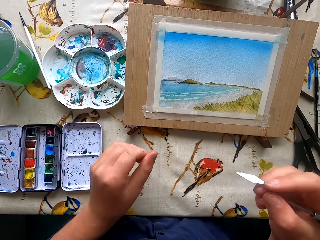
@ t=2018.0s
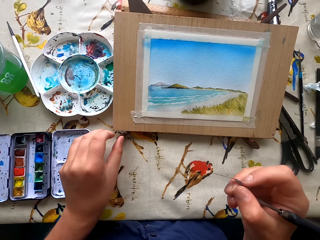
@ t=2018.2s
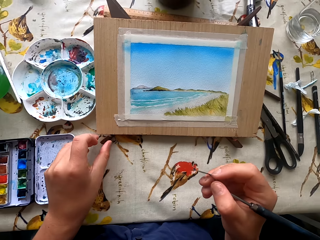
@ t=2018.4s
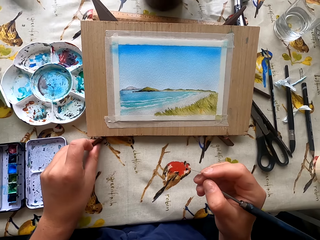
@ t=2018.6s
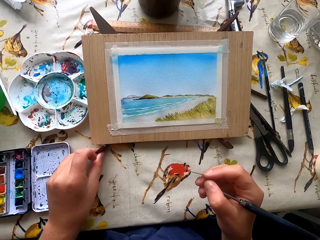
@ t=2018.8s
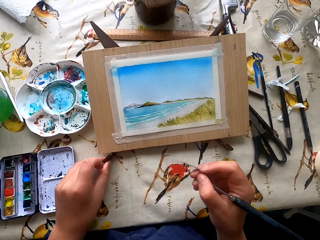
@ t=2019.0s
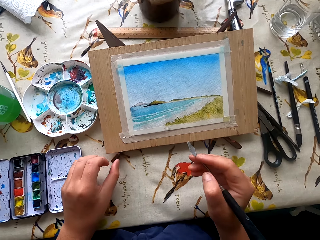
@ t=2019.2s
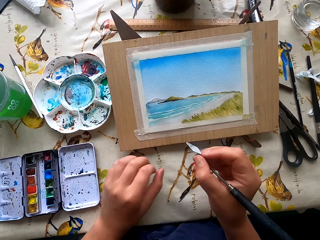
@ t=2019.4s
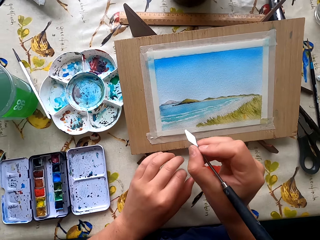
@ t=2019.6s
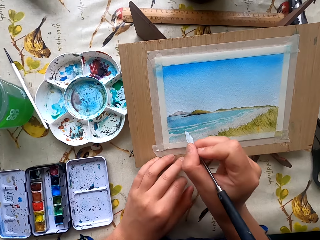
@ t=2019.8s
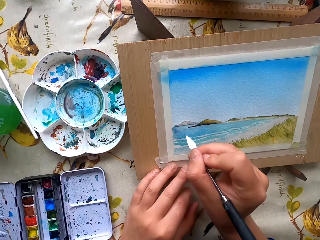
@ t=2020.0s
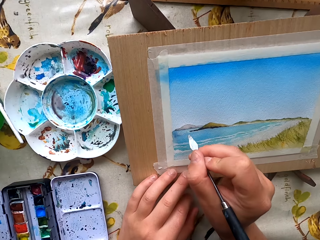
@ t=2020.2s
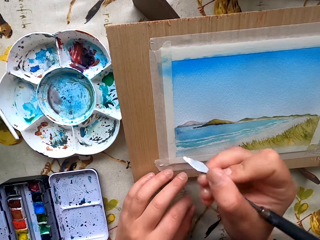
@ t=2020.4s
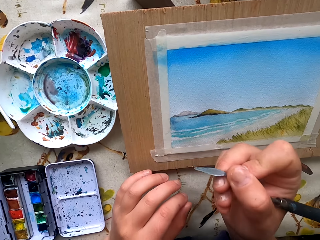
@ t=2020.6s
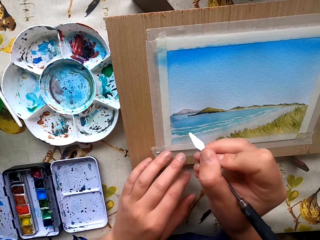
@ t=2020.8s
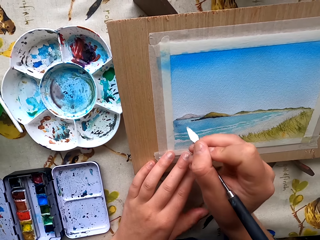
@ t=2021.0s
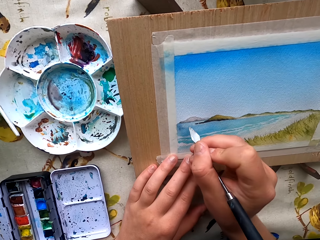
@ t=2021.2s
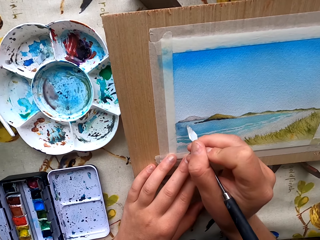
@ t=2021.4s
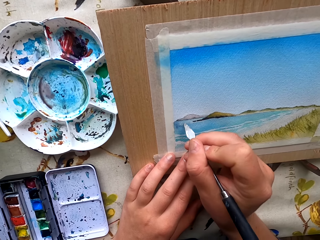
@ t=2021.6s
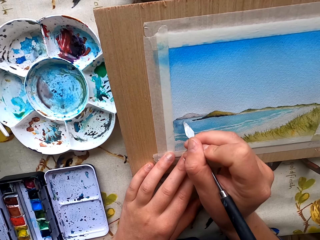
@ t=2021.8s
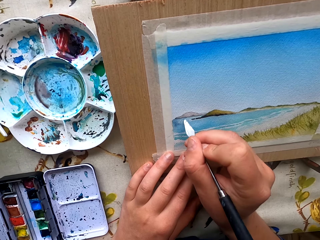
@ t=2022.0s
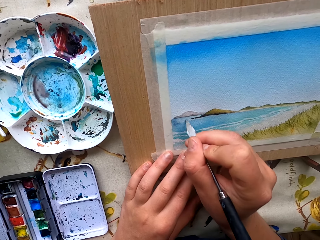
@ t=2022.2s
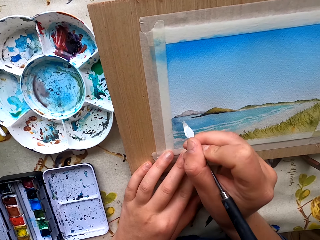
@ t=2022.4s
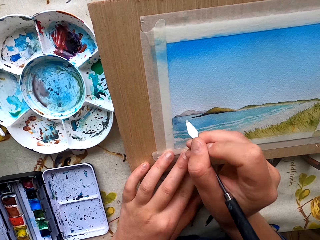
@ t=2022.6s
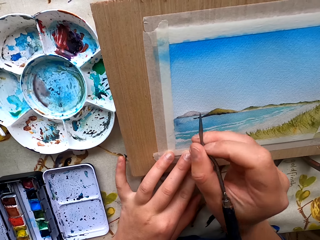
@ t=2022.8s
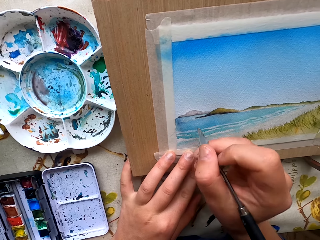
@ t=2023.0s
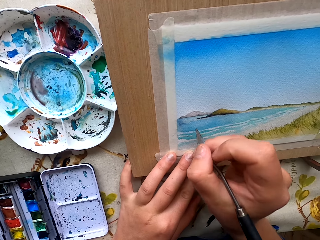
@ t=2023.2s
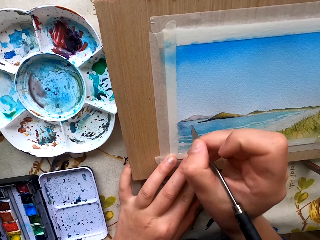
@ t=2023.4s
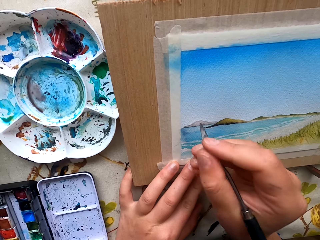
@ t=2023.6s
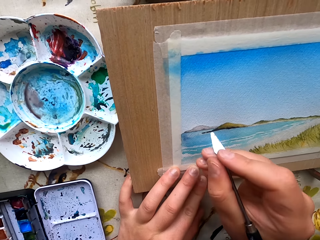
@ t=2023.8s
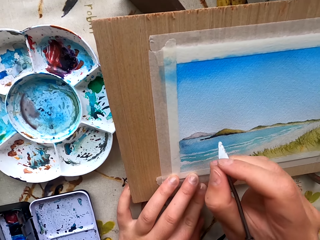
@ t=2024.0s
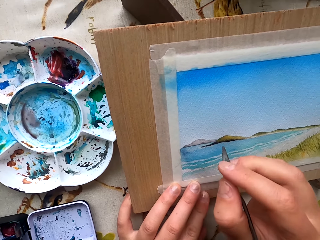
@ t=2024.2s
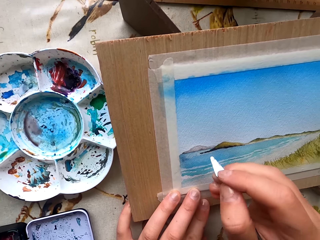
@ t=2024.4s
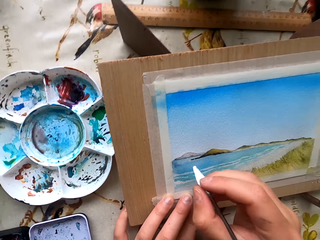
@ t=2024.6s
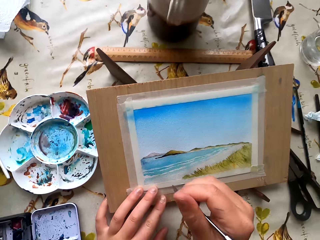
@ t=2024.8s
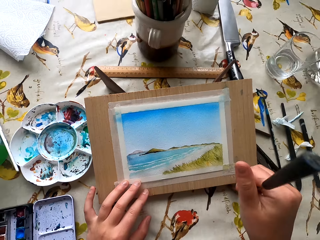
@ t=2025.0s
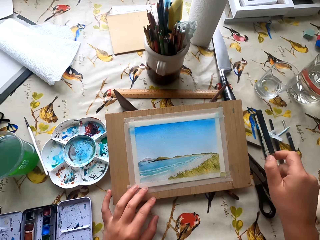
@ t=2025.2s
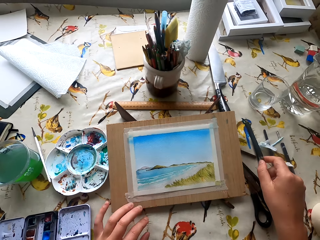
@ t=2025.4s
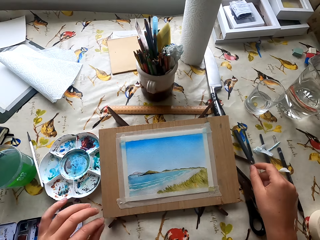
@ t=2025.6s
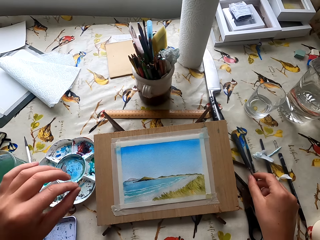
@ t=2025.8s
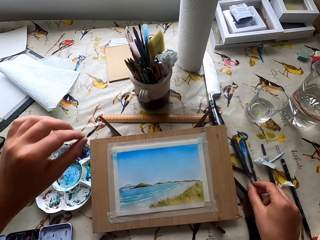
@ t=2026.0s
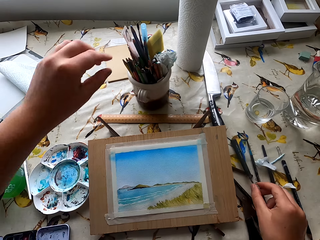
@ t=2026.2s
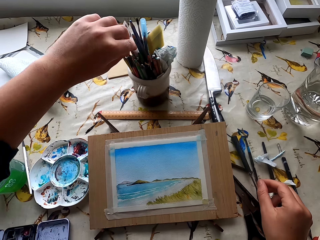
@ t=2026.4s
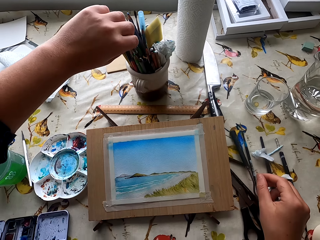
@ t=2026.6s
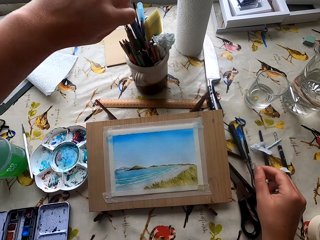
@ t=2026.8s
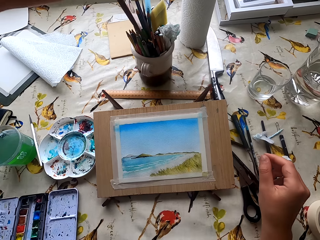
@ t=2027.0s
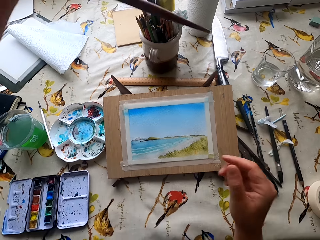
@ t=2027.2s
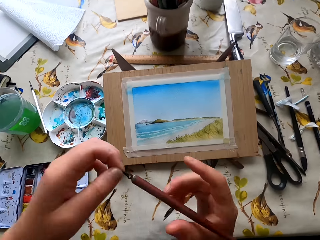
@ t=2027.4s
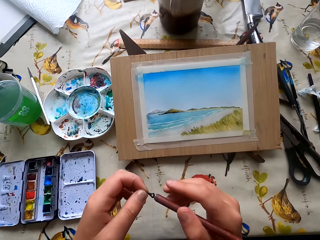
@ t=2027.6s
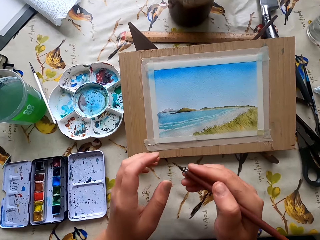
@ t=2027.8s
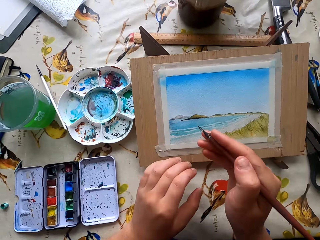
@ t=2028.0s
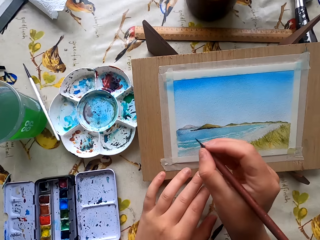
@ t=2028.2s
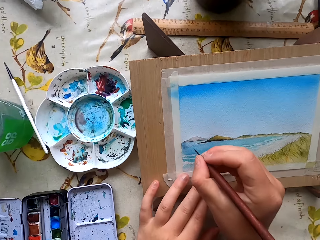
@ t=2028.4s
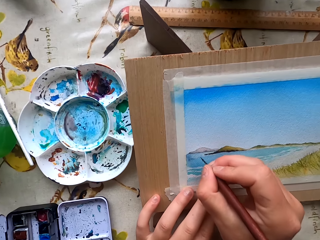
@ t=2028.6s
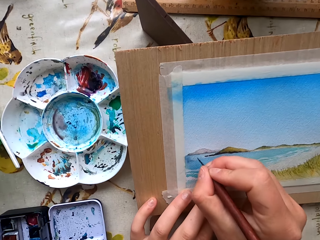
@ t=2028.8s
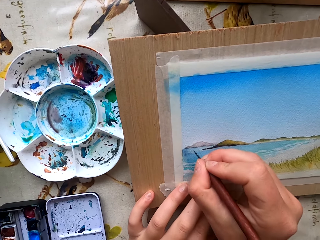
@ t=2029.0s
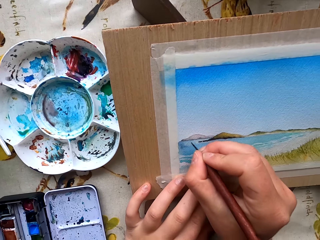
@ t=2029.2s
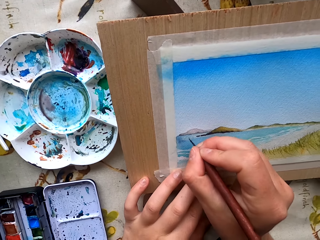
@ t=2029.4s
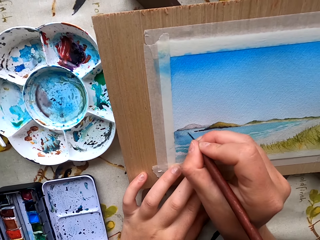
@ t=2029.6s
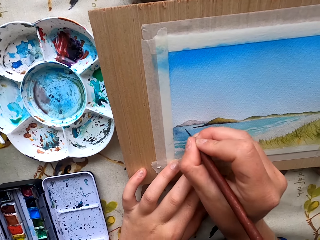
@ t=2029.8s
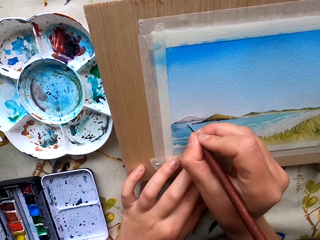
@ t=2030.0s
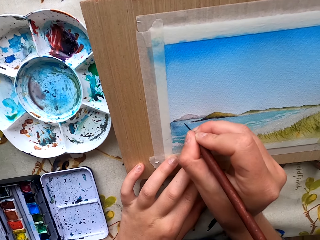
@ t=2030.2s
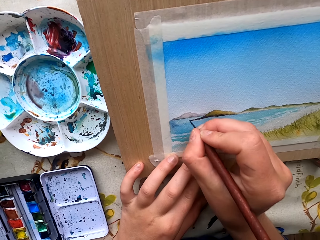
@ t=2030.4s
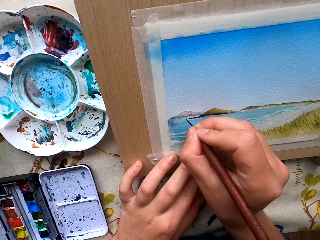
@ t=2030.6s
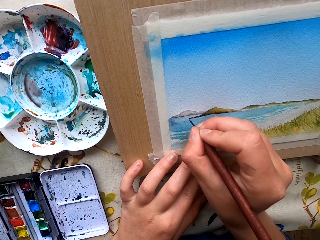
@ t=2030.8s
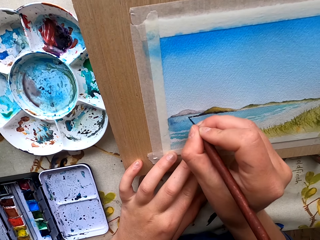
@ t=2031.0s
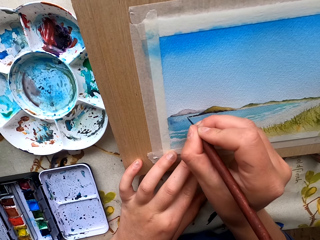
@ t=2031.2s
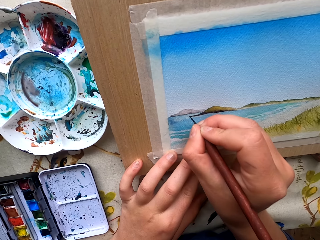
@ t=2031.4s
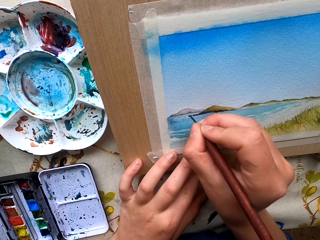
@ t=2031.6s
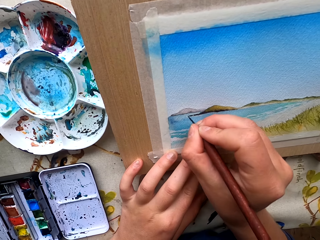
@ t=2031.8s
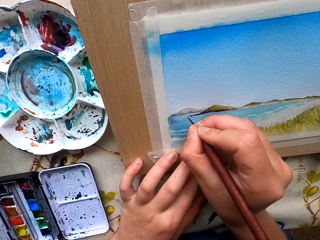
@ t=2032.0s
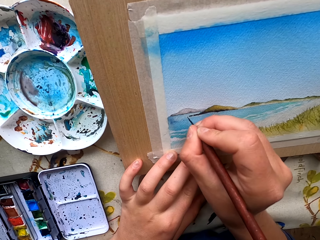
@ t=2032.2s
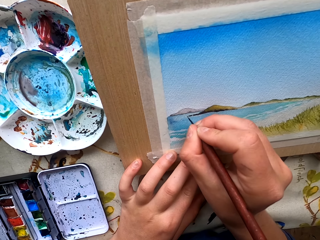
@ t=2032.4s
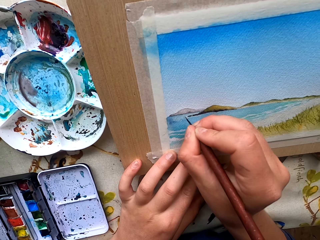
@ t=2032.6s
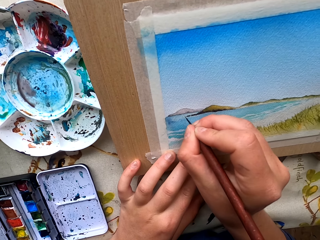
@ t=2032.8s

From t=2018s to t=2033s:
The camera wearer adjusts the painting. They drag the décor on top of the table. They scrape the picture with a paint scraper. They draw with something. They put the paint scraper on the table. They take the paint scraper from the container. They draw with something. They scrape the picture with the paint scraper.

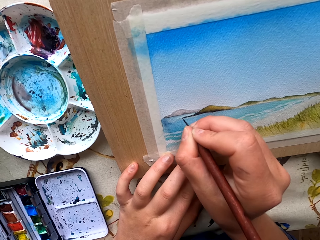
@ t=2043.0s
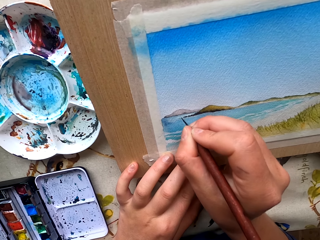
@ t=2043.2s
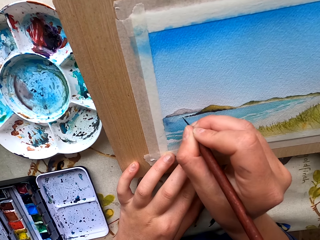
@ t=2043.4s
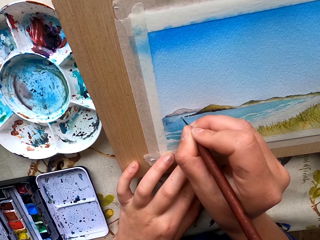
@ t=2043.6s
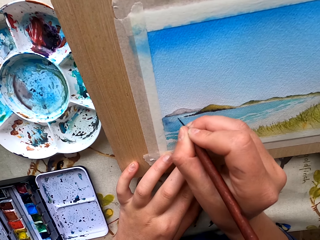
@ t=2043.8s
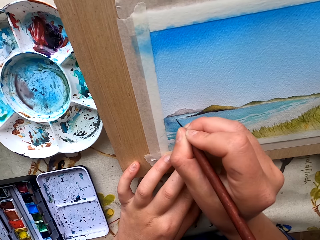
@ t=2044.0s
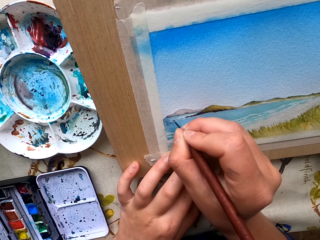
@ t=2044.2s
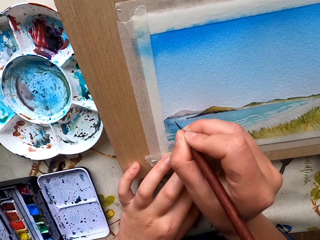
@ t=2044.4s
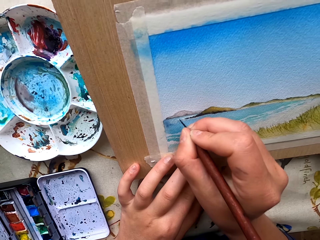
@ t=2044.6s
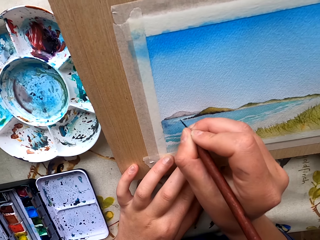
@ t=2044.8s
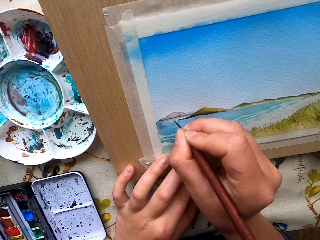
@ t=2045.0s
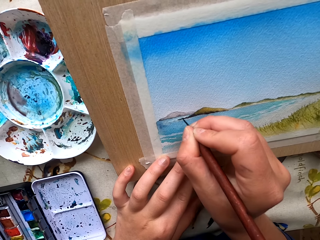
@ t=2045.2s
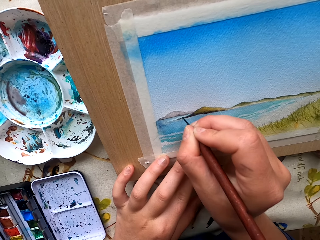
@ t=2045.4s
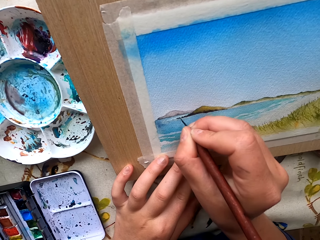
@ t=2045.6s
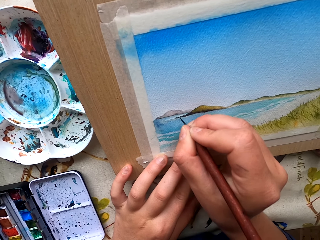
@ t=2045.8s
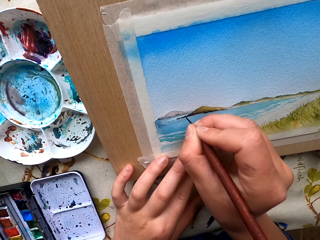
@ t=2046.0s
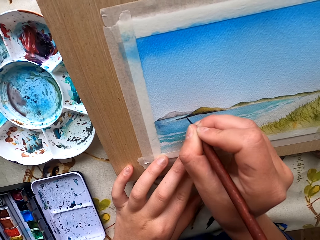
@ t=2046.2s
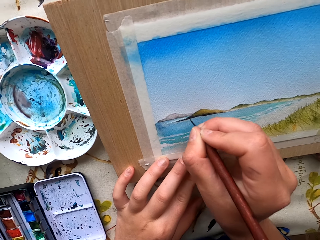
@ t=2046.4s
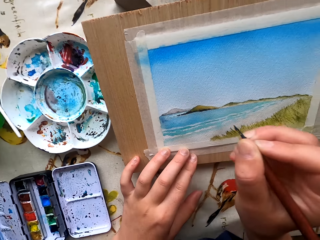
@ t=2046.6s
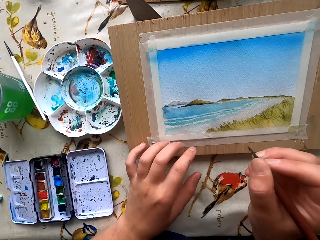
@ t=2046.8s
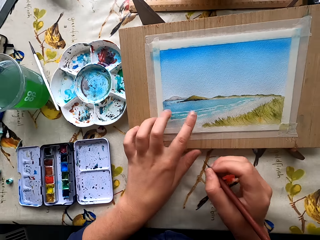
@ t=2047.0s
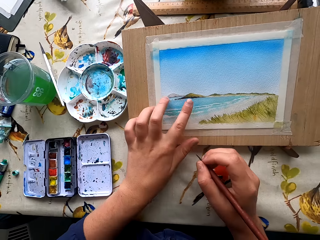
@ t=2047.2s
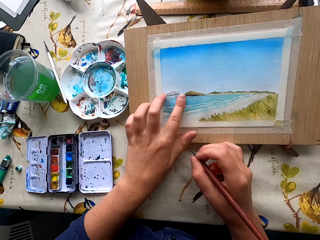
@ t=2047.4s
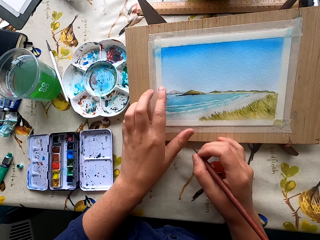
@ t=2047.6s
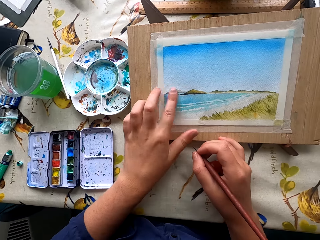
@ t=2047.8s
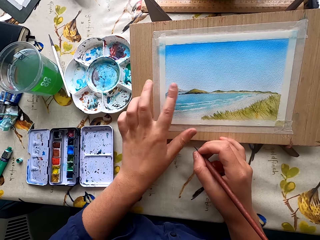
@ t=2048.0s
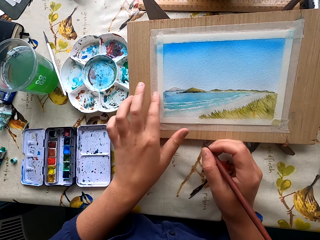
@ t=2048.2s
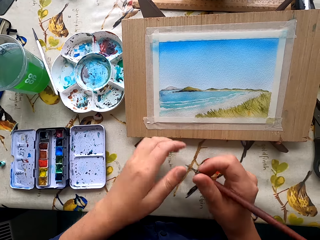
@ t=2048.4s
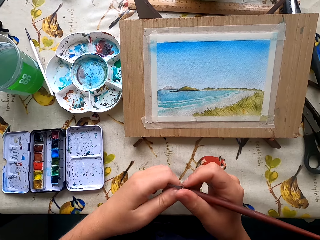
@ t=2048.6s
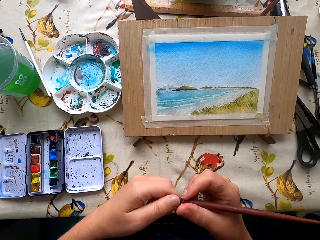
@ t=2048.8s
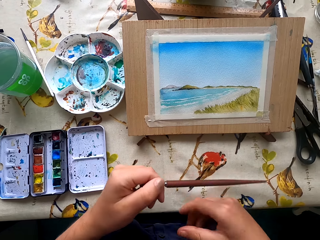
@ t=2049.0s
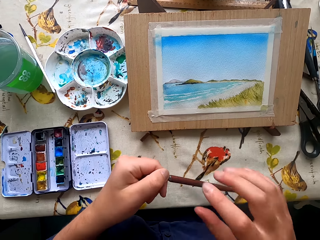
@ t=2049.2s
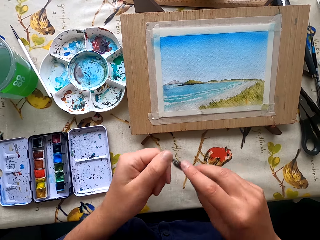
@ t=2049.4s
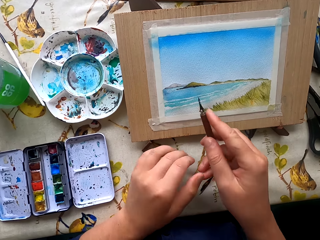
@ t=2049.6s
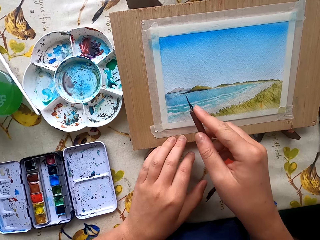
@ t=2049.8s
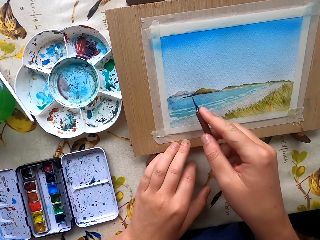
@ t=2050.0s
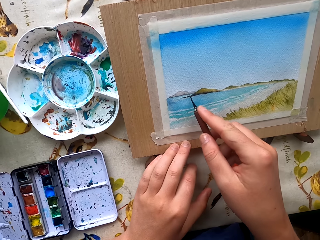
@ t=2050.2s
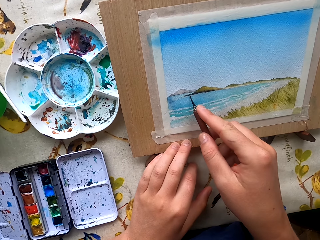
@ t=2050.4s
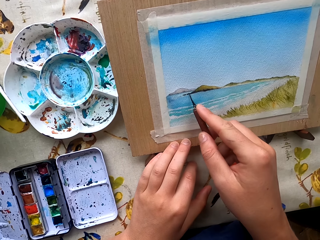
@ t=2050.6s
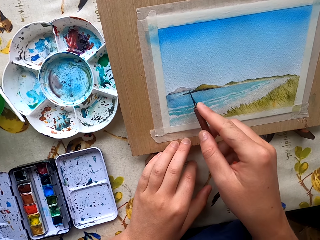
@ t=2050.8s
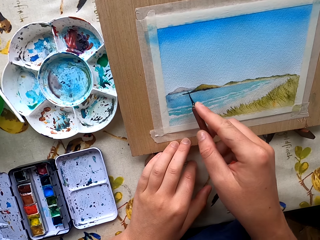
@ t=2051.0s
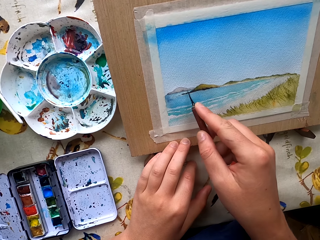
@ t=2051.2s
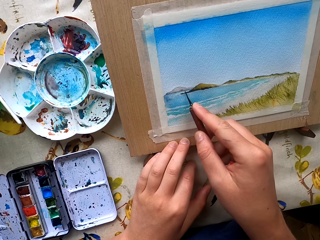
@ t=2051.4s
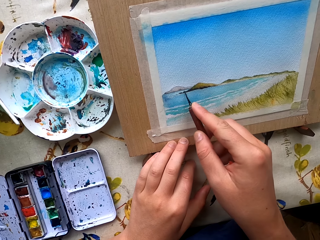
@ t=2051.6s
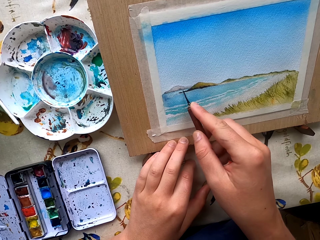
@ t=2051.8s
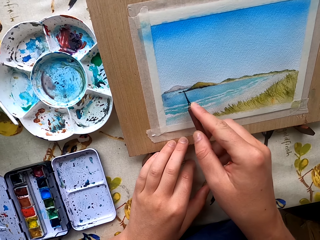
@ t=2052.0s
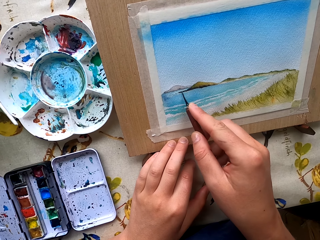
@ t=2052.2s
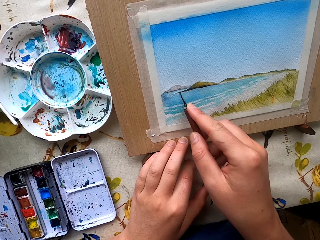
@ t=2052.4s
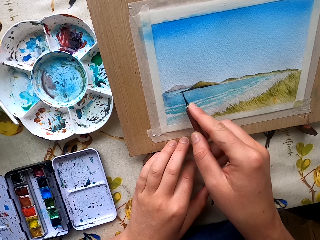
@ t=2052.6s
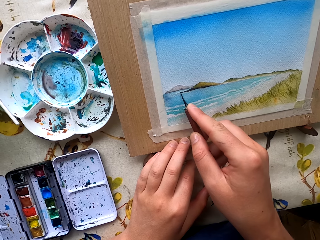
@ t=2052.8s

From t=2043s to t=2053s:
The camera wearer touches the picture with a finger. They touch something. They scrape the picture with a paint scraper. They draw with something.
